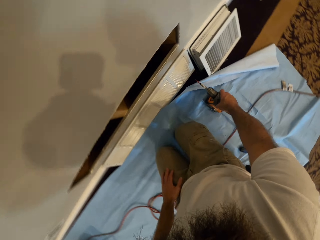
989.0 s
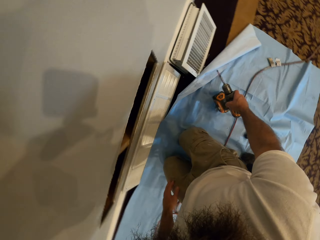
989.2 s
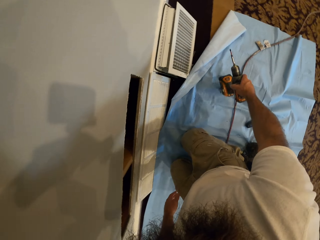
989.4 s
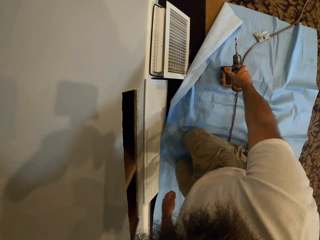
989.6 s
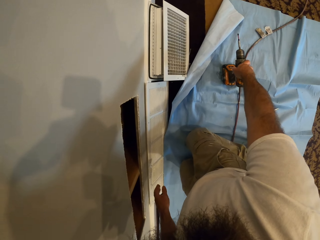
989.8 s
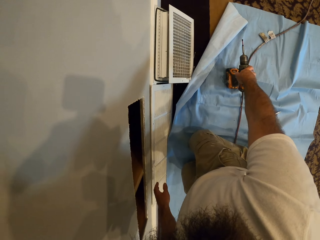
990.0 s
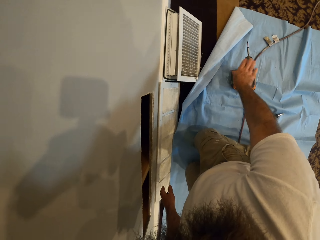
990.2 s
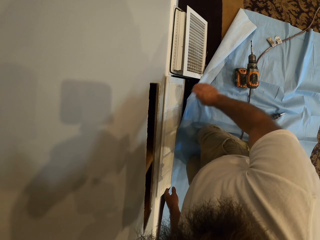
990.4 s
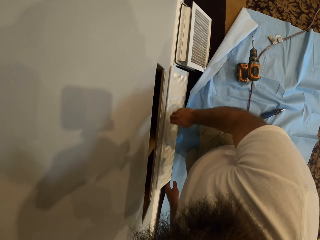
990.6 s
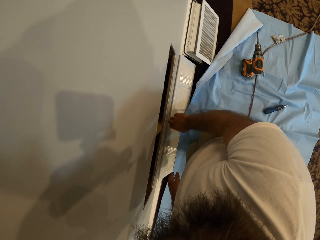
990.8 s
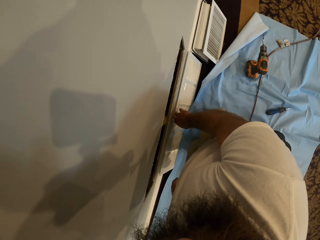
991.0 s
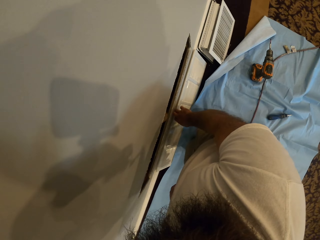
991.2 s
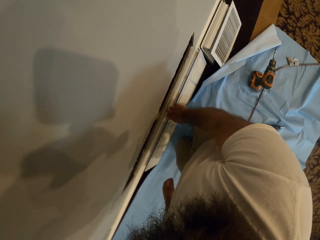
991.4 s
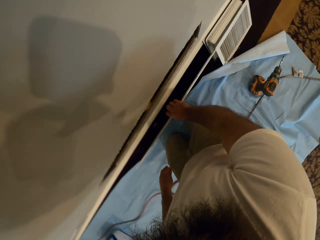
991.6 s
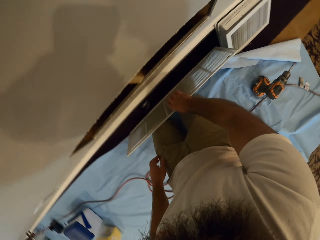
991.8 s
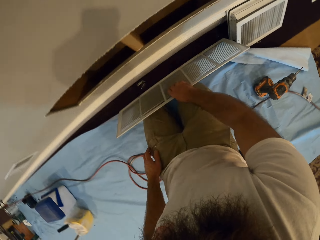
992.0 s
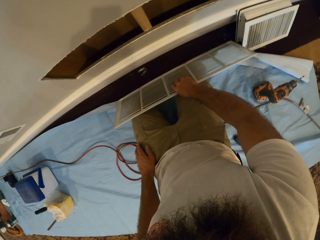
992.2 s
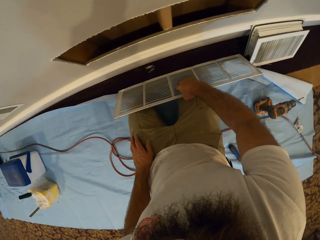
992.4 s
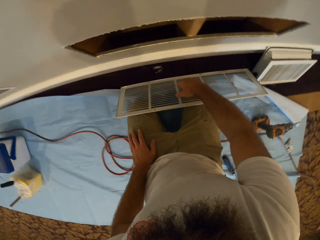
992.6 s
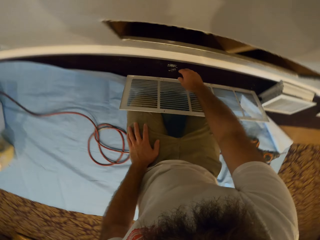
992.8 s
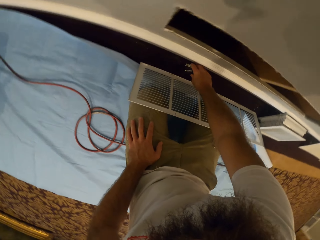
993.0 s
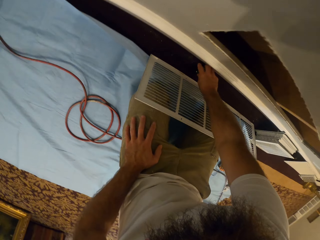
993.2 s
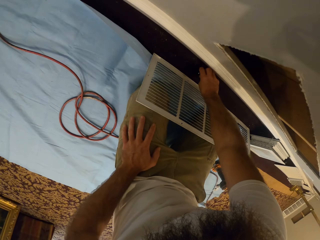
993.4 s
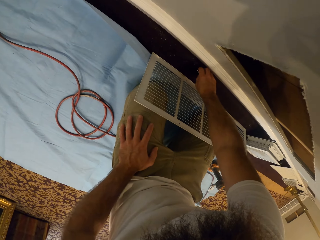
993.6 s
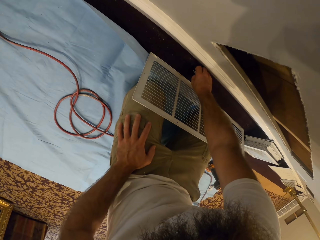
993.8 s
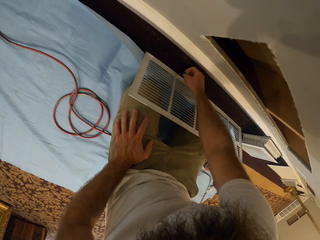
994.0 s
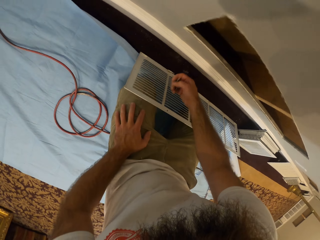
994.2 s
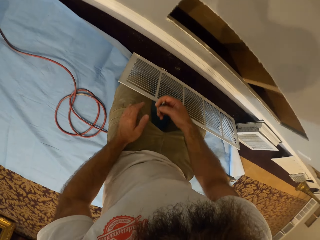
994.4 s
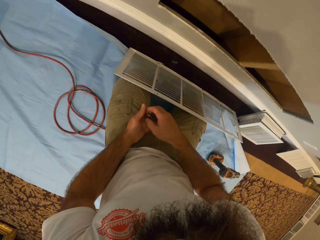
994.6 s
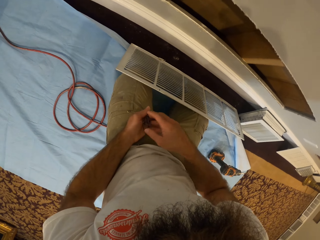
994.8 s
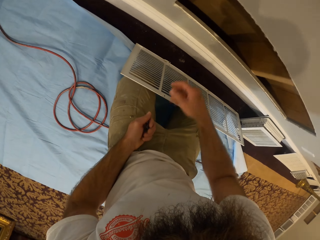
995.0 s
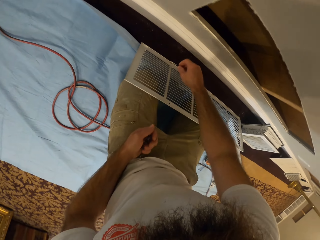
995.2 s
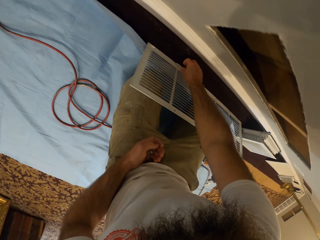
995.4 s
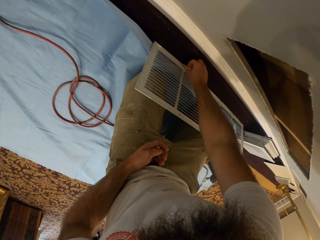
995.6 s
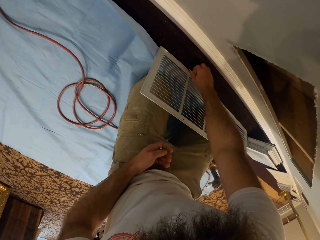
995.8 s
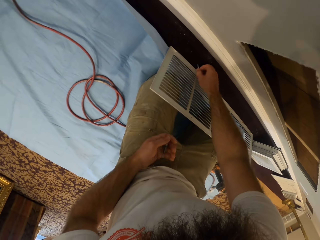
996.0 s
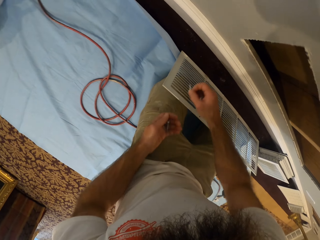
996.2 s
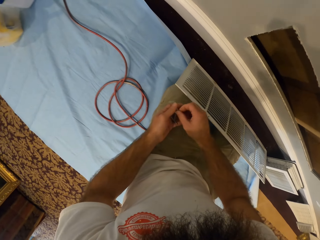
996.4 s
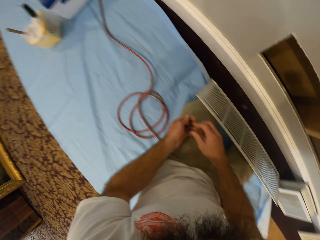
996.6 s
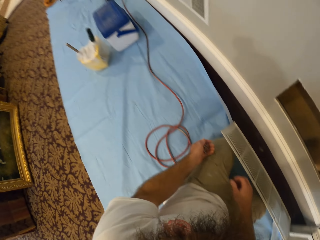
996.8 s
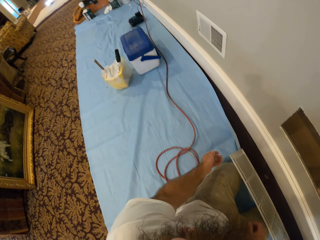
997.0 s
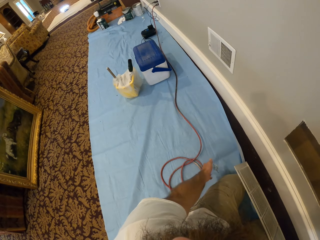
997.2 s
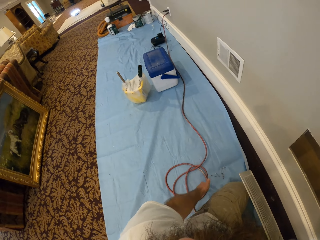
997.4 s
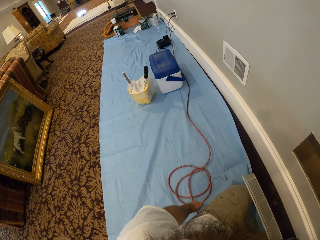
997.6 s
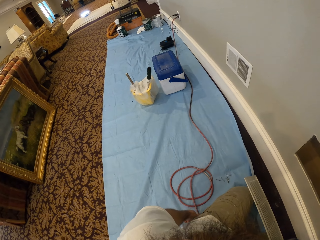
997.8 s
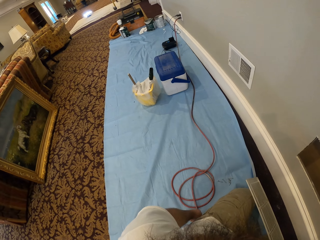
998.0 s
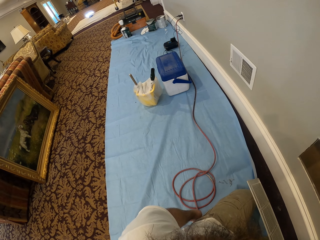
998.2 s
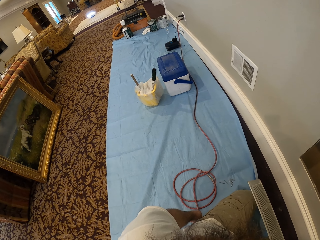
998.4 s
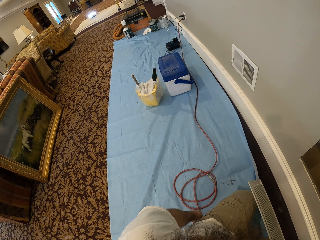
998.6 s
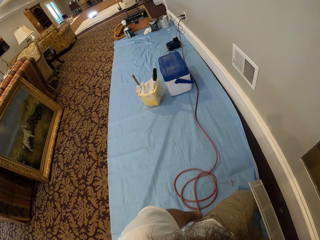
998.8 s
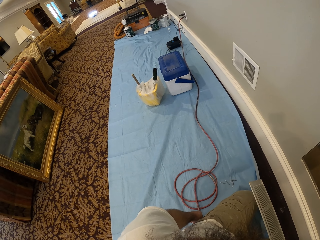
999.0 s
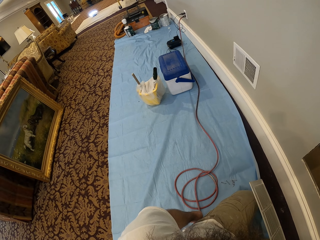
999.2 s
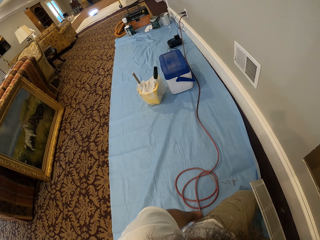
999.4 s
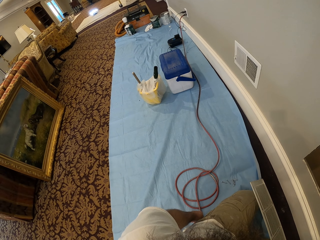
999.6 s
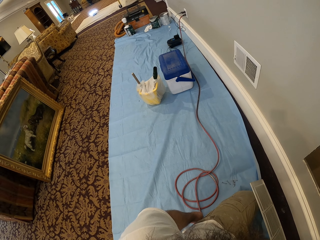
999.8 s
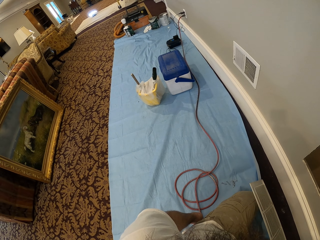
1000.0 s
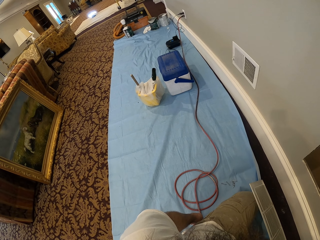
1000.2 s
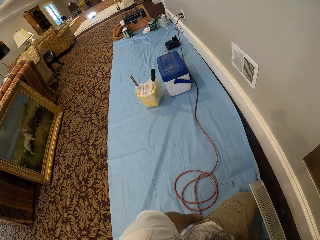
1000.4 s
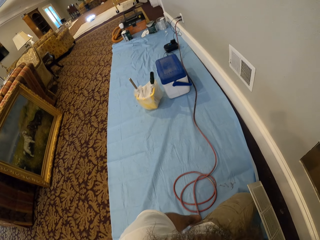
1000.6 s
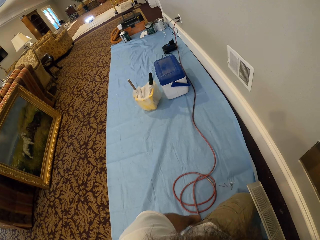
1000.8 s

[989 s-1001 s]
The camera wearer moves a drilling machine with his right hand. He adjusts a ventilation cover on the wall with his right hand. He picks up a grill. He takes some screws from the floor with his right hand. He passes the screws in his right hand to his left hand. He takes a screw from the floor with his right hand. He passes the screw in his right hand to his left hand. He pours the screw in his left hand on the cloth on the floor.

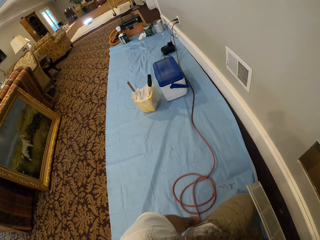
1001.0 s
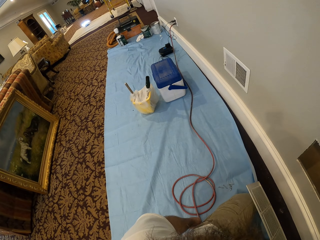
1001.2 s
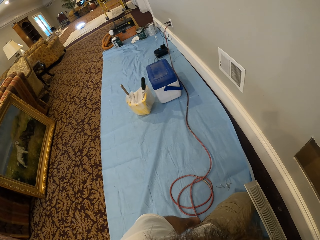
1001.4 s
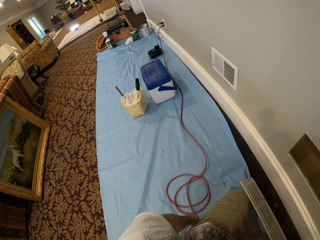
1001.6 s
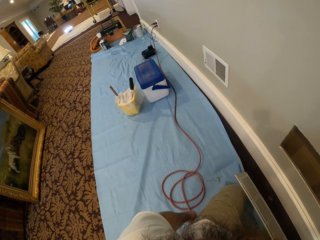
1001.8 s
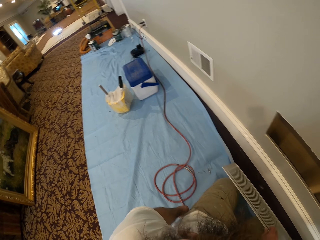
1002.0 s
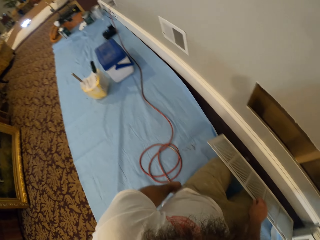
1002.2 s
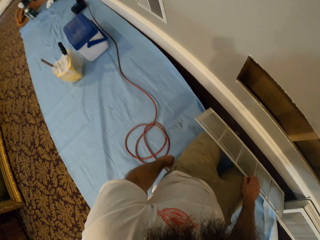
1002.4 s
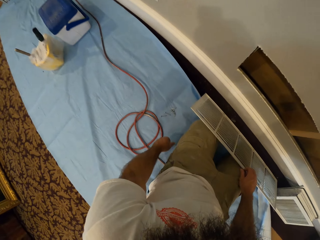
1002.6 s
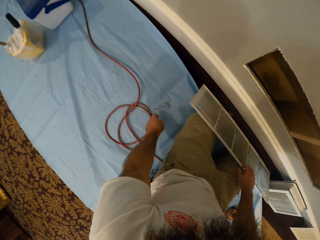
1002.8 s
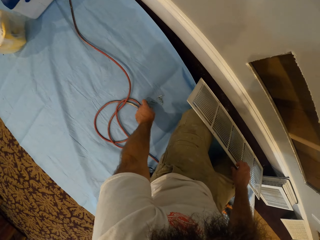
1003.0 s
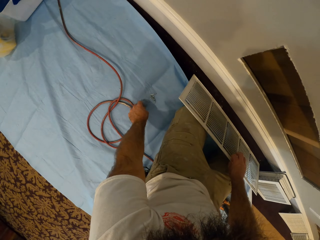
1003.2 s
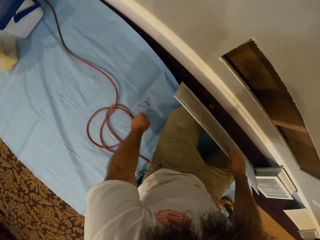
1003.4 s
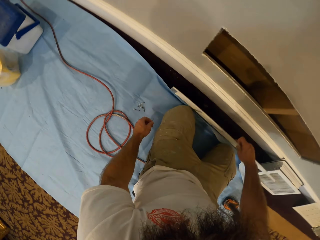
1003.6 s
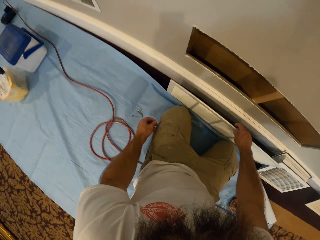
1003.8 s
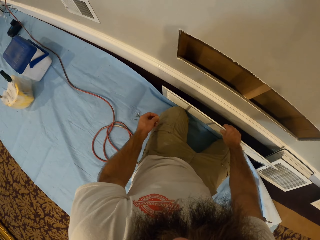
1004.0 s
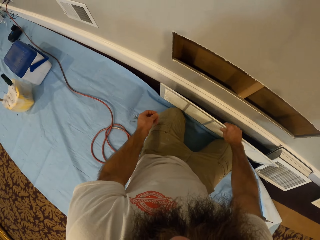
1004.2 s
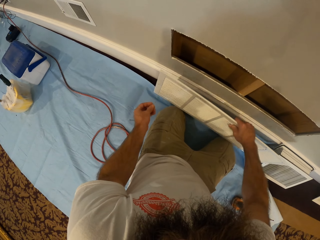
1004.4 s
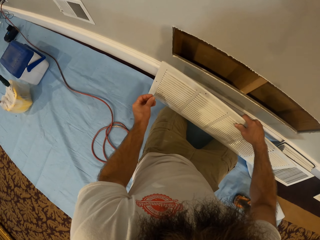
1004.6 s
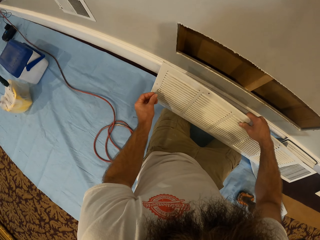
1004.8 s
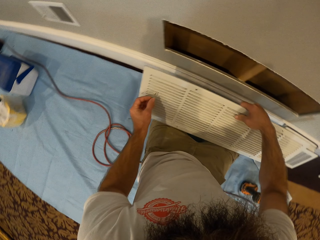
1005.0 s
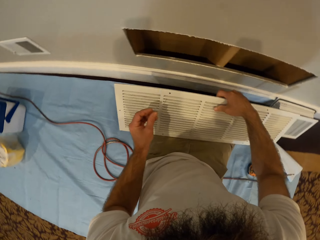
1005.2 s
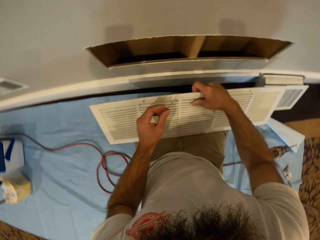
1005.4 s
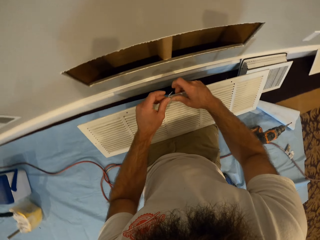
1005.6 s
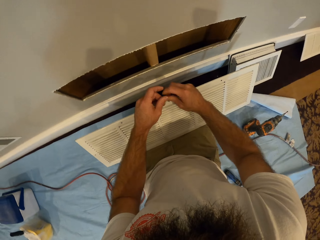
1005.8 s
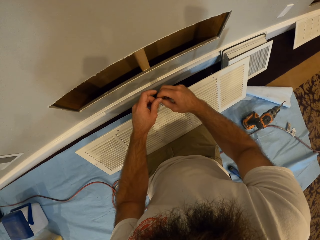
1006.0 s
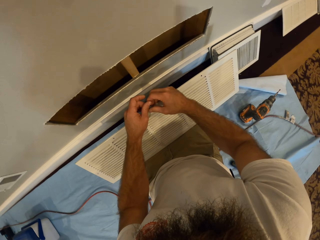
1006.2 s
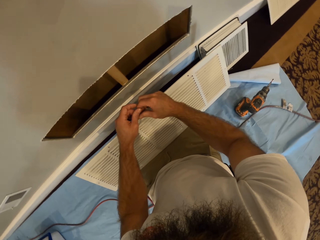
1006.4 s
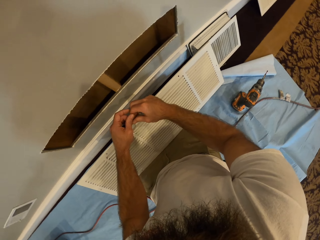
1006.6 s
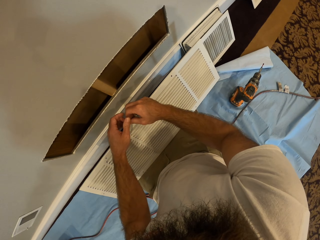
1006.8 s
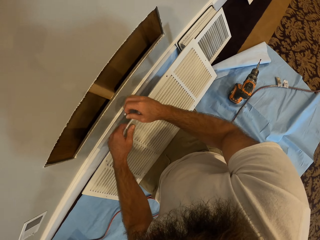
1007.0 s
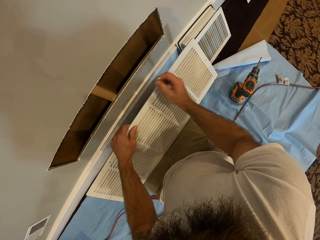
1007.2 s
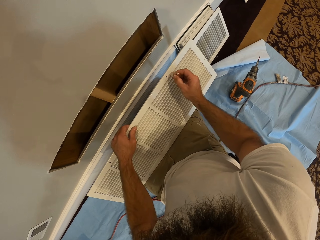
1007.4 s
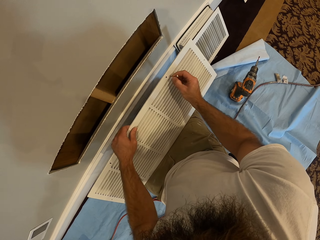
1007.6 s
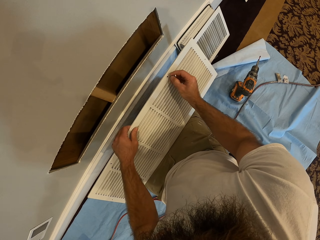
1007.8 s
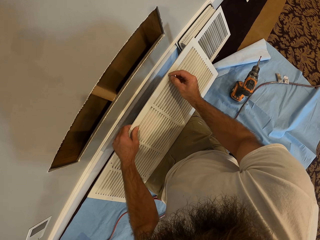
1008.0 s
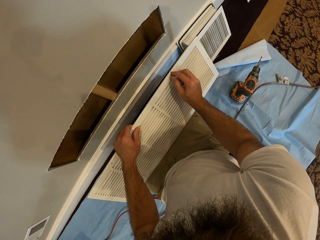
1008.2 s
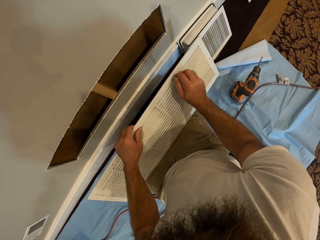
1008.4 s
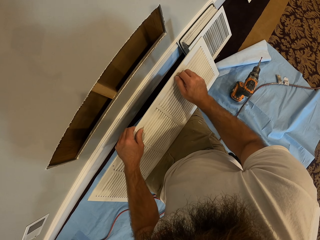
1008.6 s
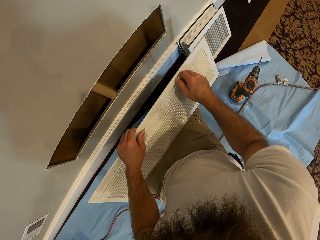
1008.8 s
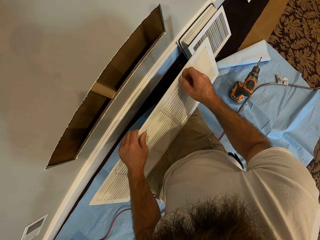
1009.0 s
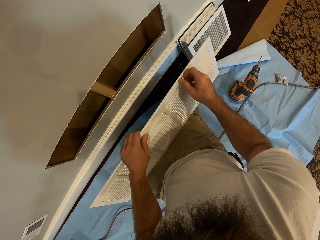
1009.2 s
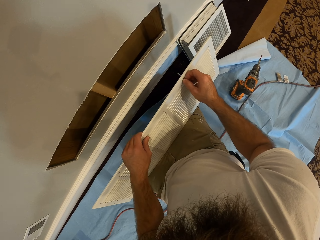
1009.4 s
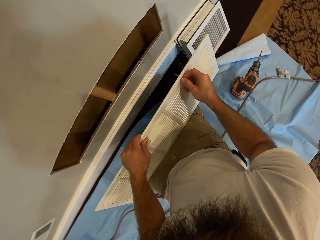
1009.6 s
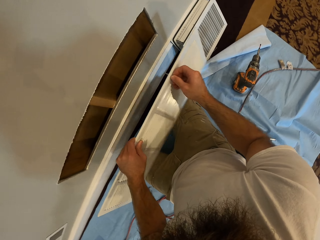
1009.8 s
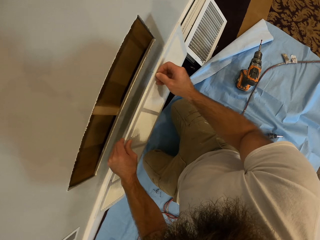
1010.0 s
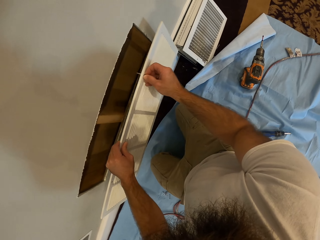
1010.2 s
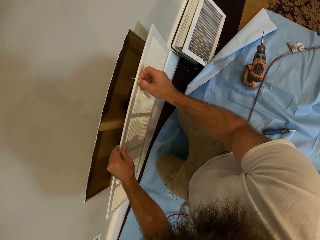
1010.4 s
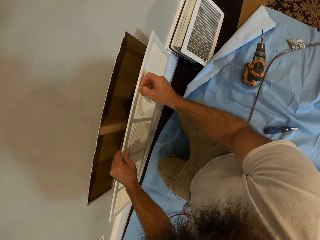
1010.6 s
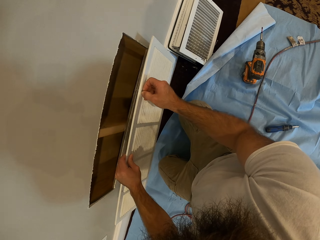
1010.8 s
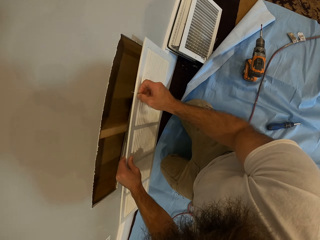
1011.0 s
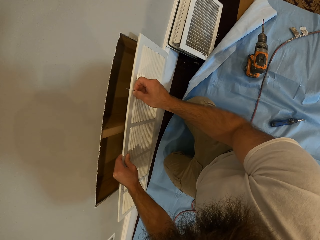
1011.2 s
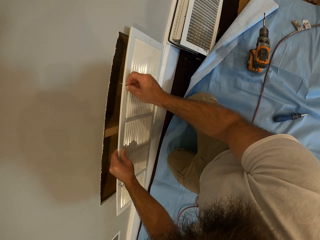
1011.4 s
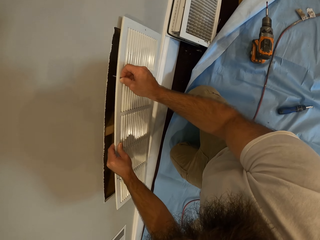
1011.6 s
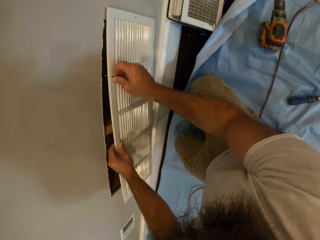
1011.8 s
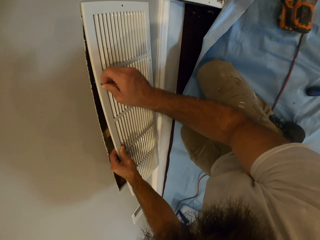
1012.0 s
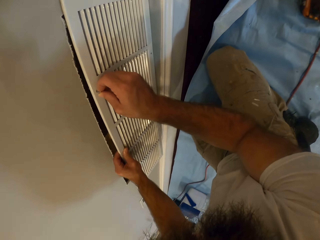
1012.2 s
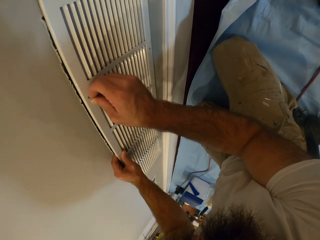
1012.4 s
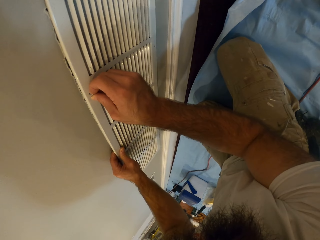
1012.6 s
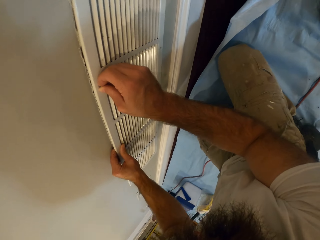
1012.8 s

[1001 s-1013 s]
The camera wearer takes the screw from the cloth on the floor. He raises the ventilation cover in his right hand. He passes the screw from his left hand to his right hand. He puts the screw in his right hand in the ventilation cover. He puts the ventilation cover in a hole on the wall.
